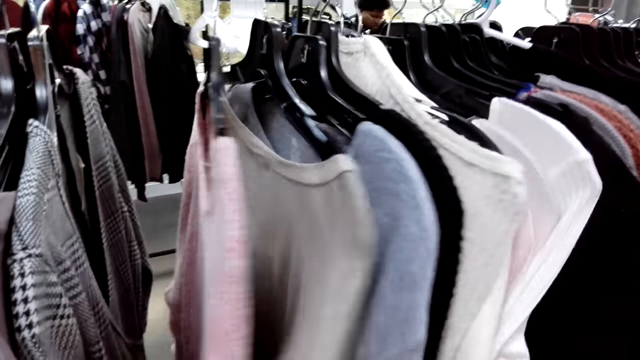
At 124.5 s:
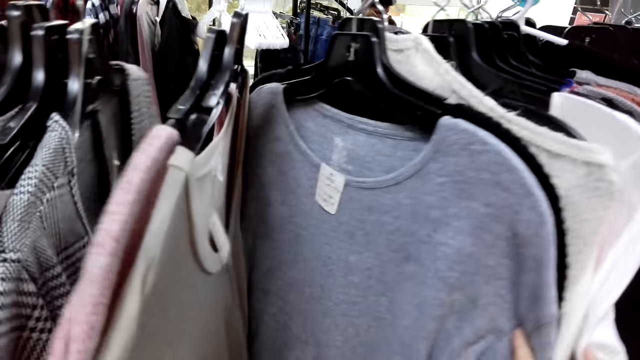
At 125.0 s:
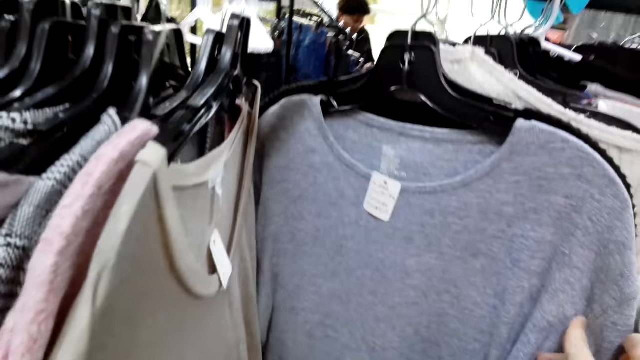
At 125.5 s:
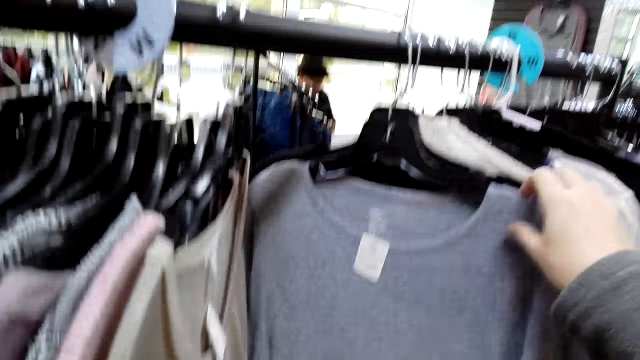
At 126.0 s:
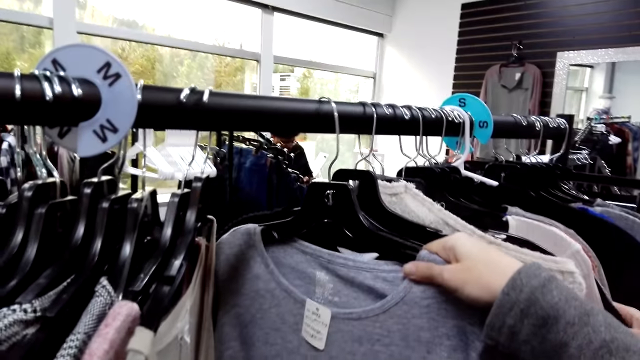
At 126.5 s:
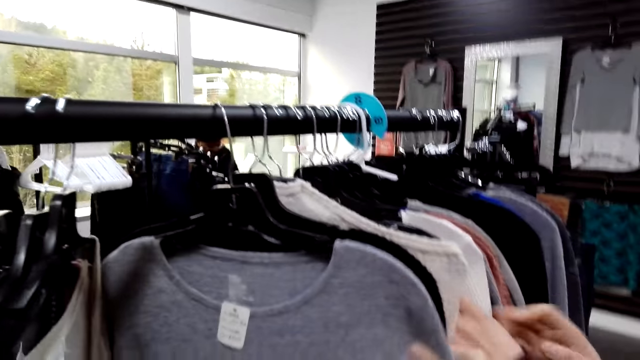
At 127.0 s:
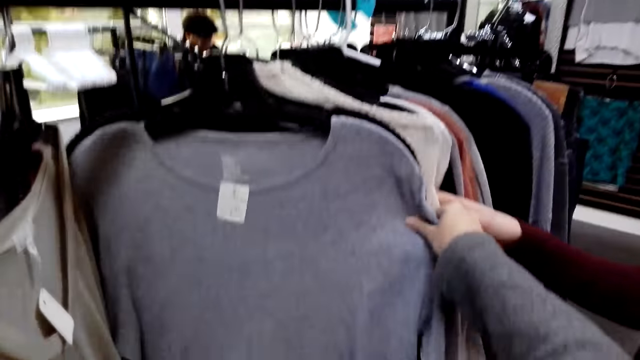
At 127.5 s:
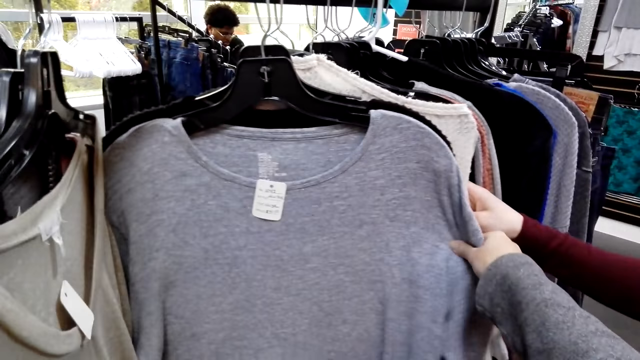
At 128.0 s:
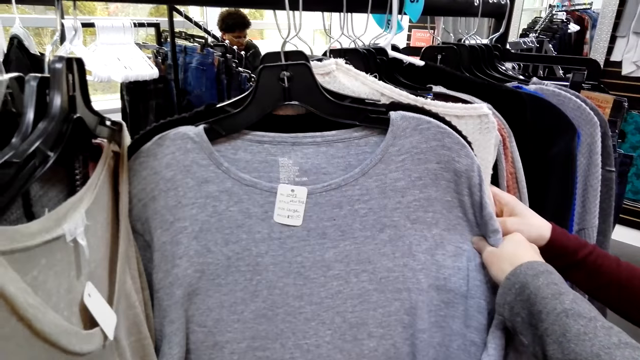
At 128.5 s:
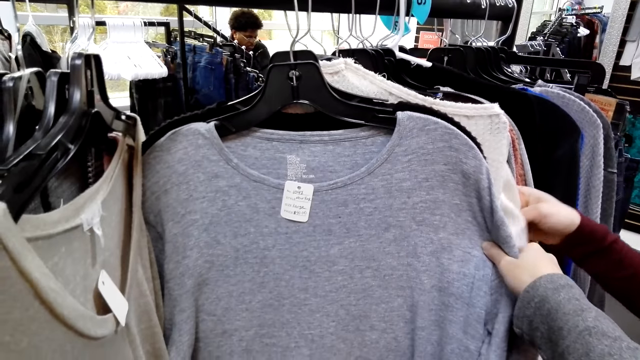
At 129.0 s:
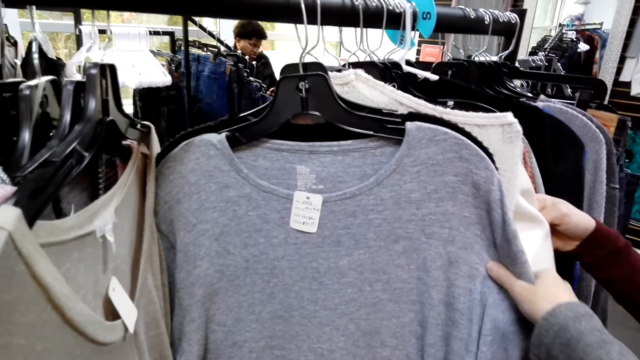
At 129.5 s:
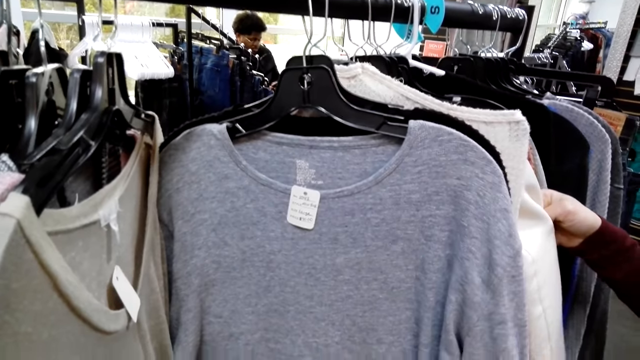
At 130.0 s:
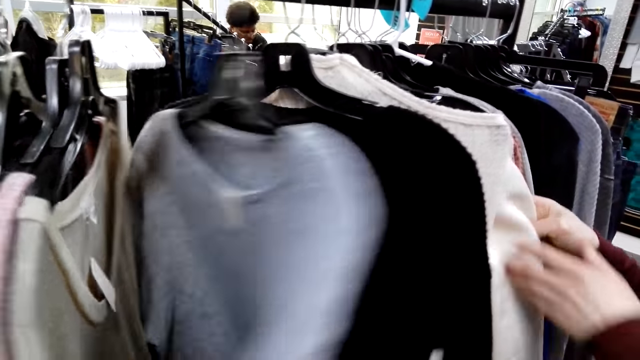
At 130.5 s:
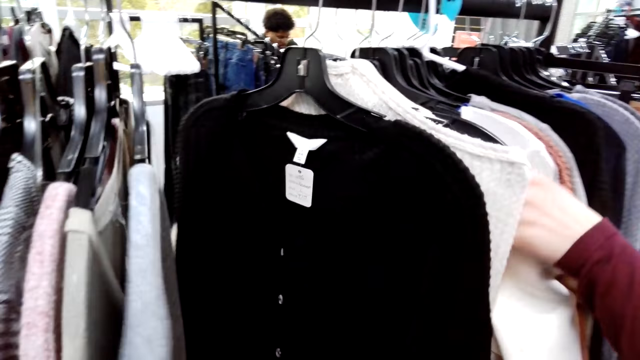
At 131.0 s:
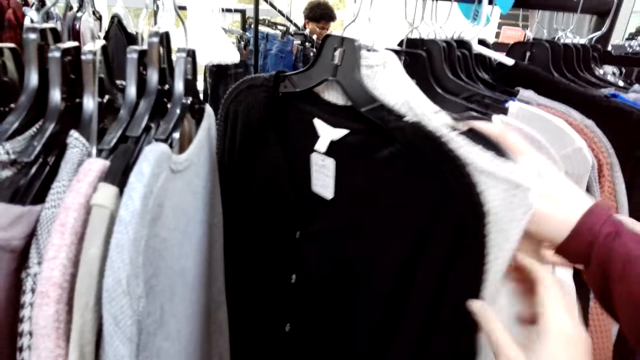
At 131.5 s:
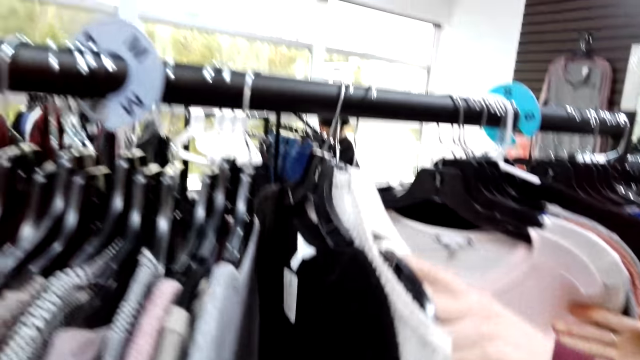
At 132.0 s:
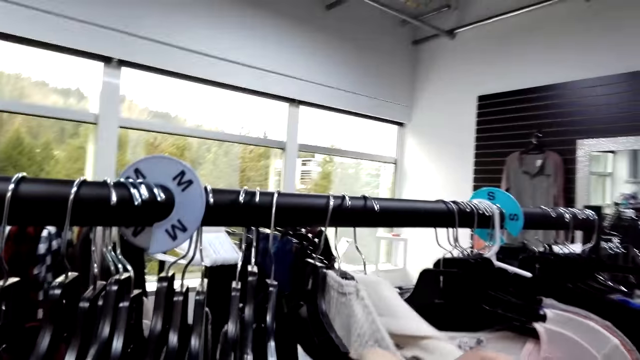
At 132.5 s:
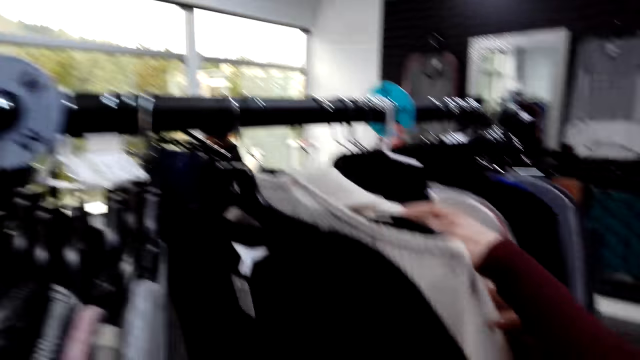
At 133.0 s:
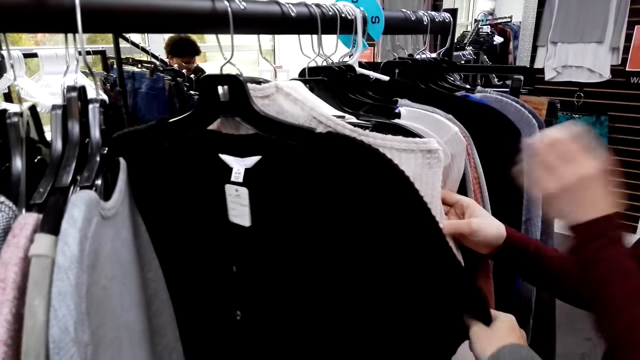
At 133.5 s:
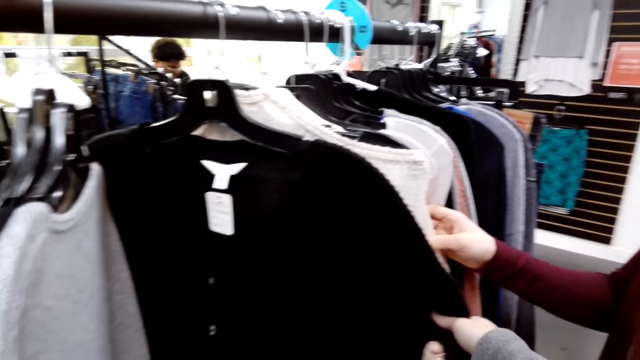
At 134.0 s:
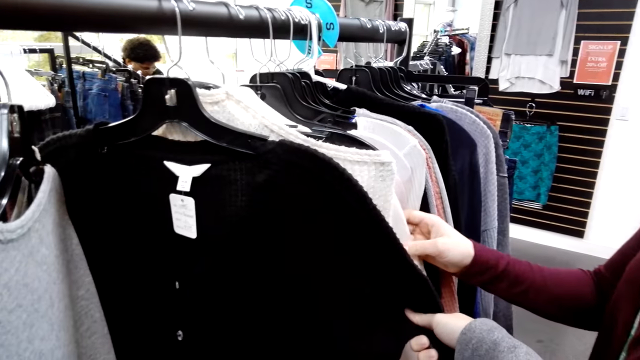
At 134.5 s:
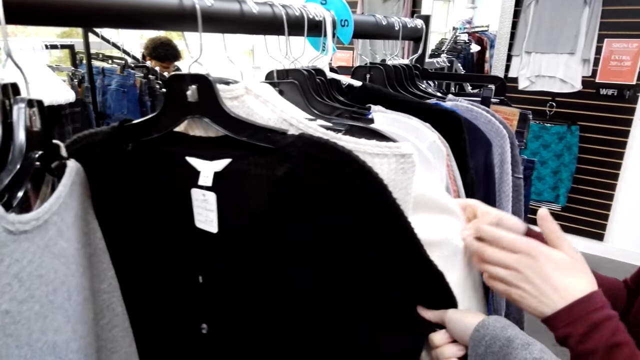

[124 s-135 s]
The camera wearer checks on the cloths. They touch a cloth. They look at the cloth. They touch the top. They talk to a woman. They touch a cloth. They look at the cloth.

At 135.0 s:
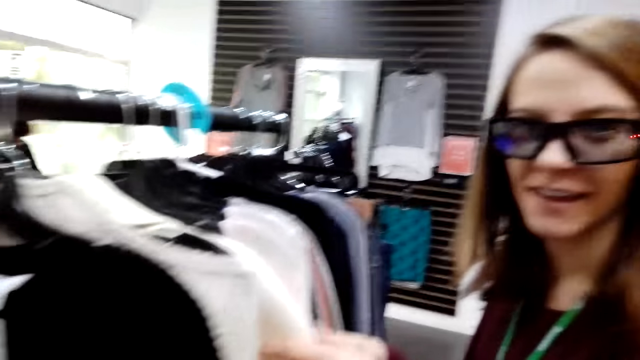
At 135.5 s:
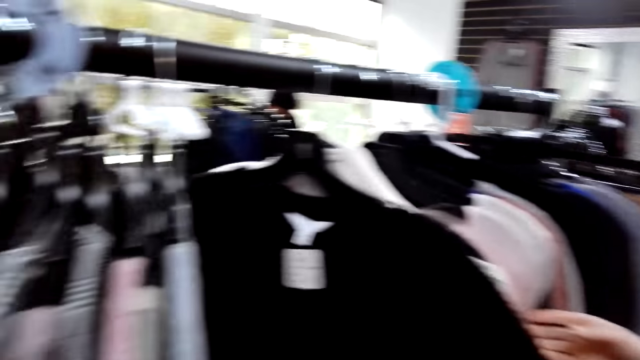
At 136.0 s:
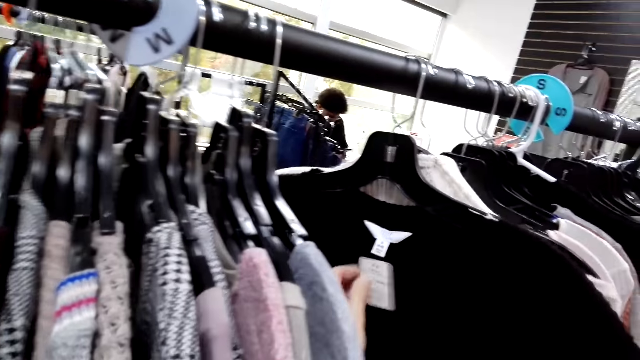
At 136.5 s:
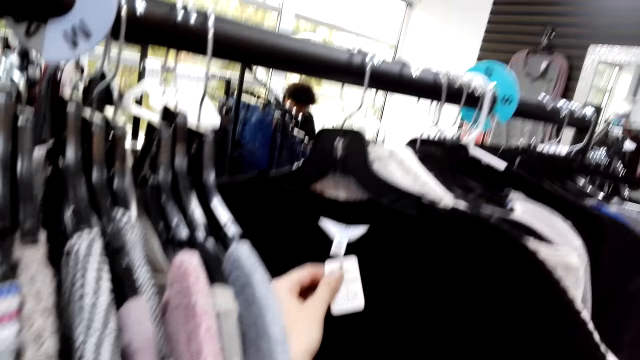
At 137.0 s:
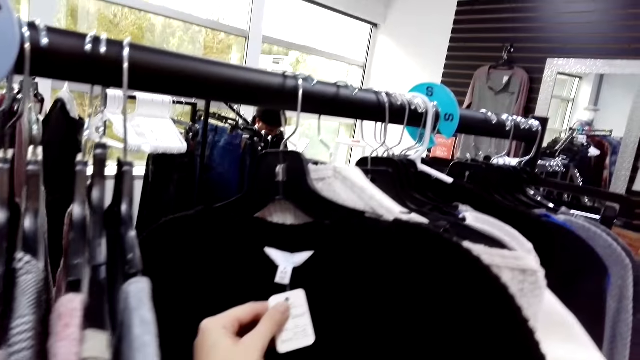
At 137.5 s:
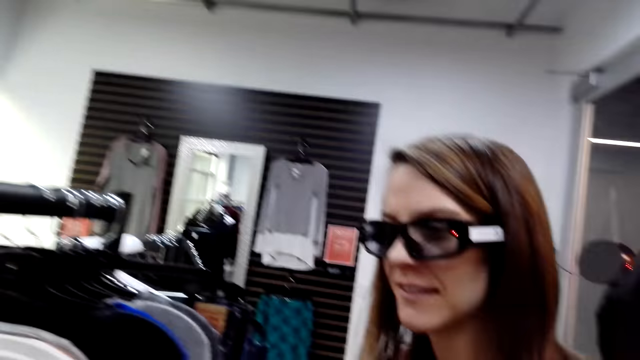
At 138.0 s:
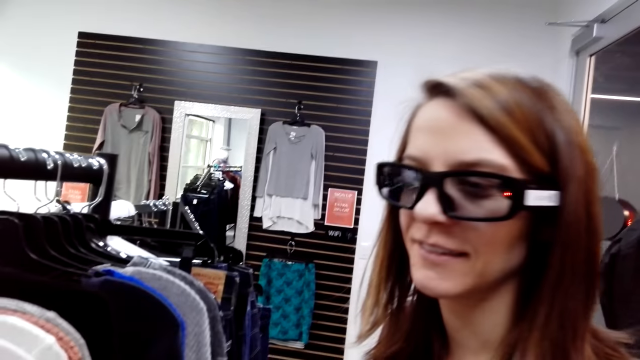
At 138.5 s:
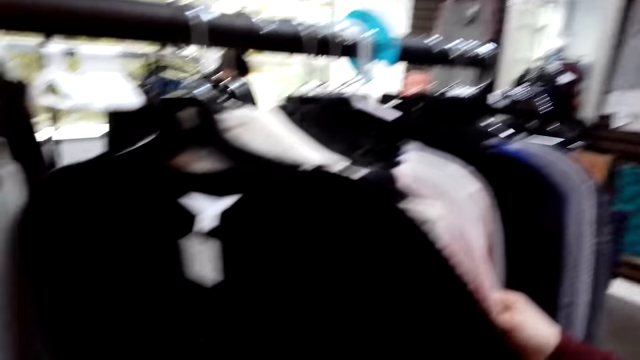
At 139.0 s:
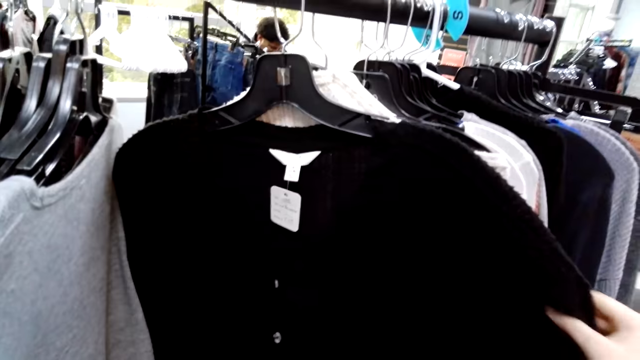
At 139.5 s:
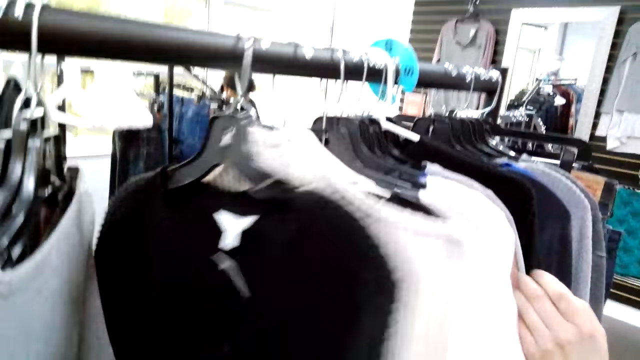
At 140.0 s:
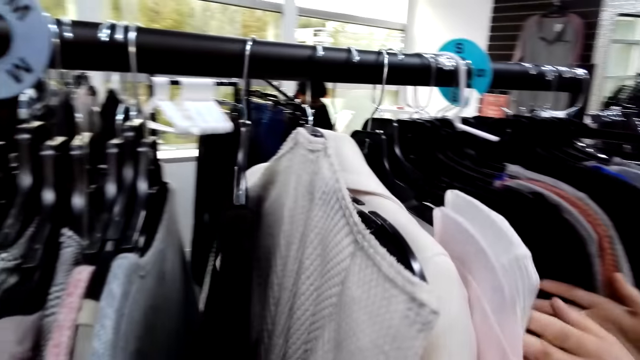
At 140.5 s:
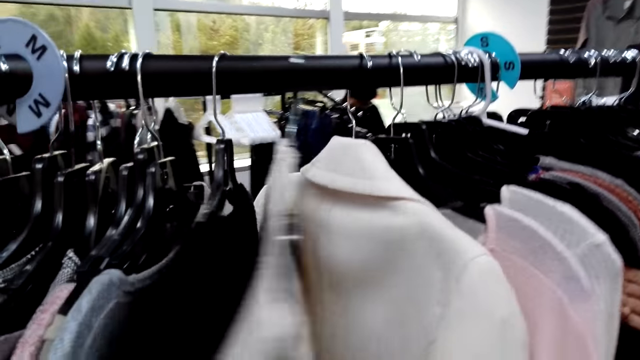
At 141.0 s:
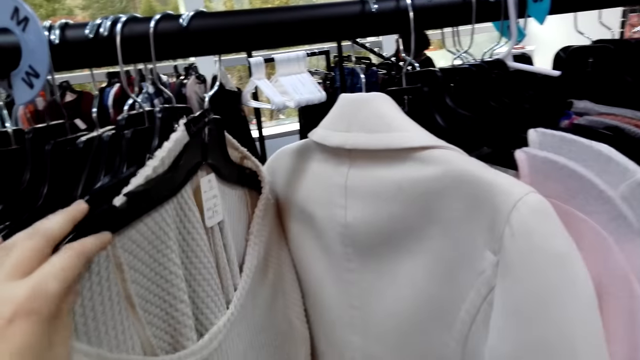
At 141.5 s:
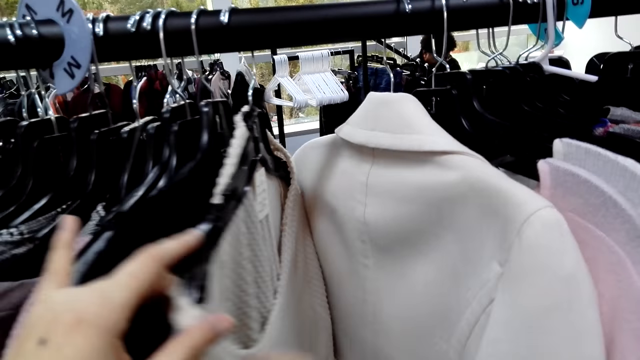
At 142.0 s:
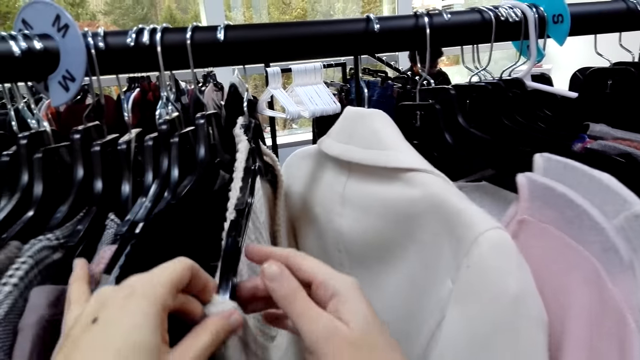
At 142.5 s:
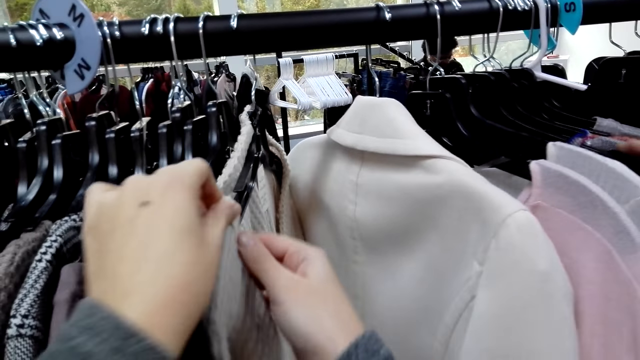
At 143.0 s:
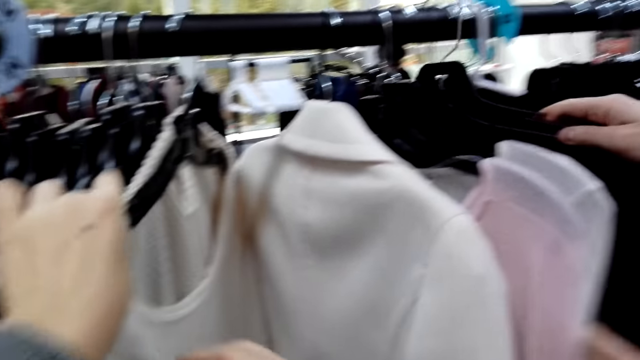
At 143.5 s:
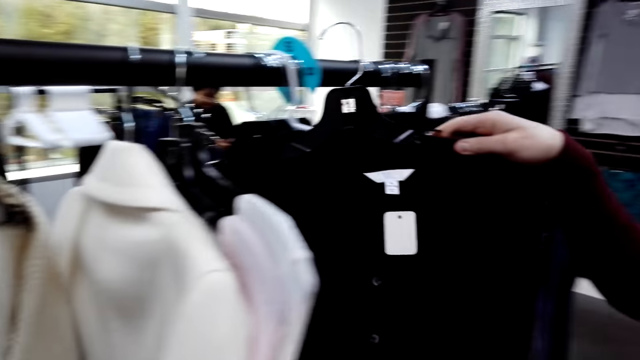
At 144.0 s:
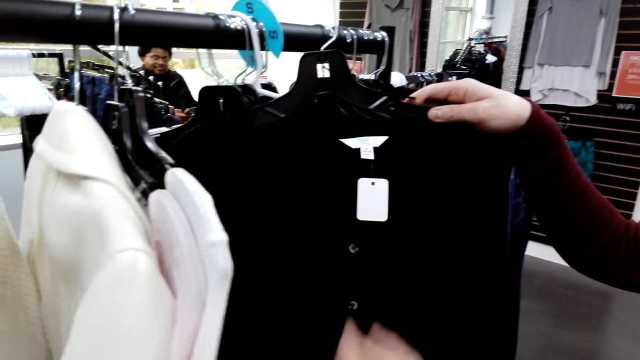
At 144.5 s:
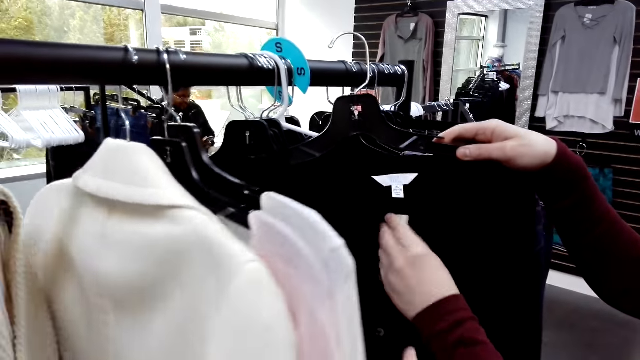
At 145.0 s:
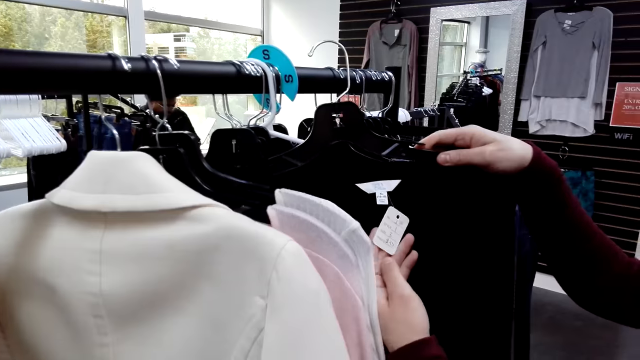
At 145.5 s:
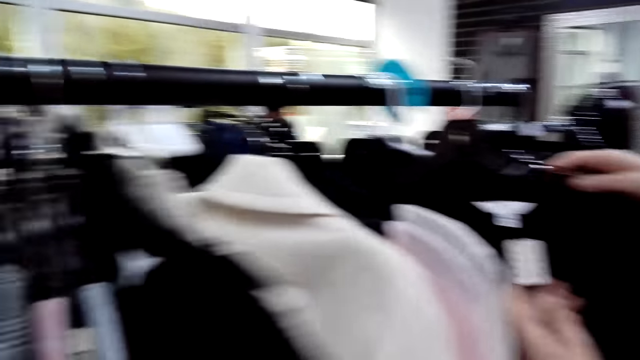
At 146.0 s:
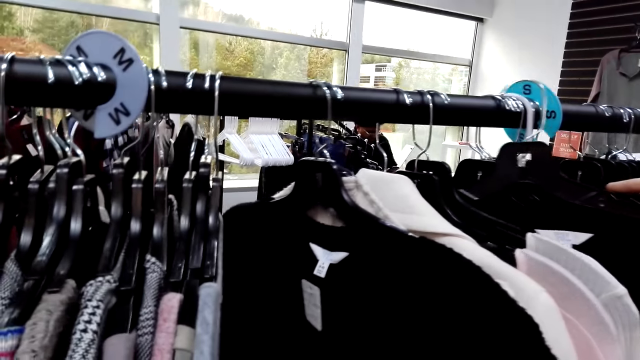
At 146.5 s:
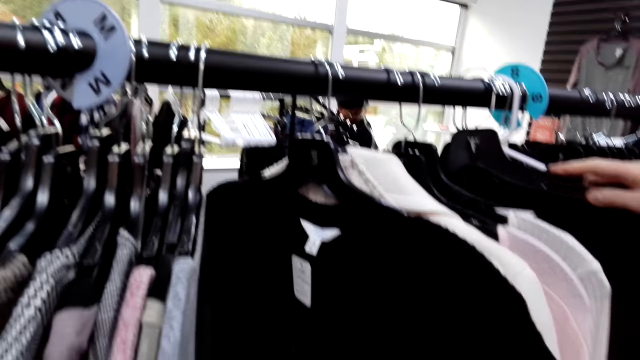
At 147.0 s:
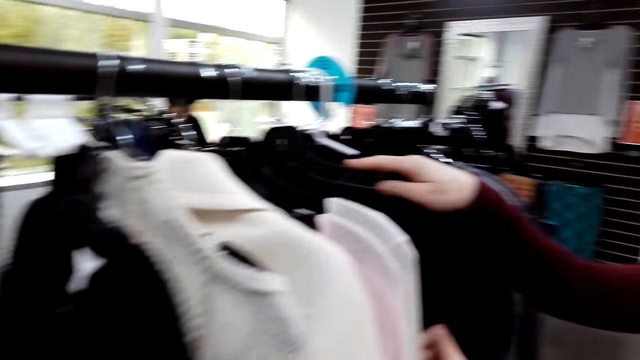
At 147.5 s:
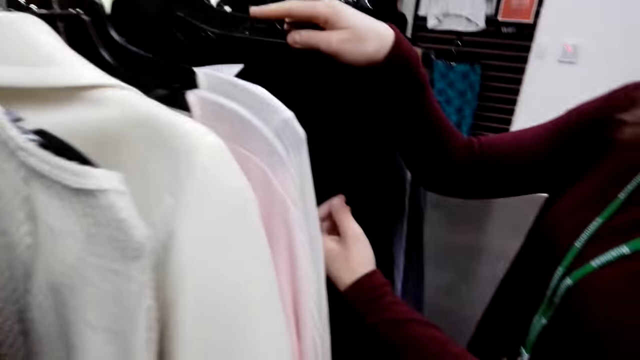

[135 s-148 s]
The camera wearer looks at a woman. They touch the price tag. They look at the woman. They look at the cloth. They move the cloth. They adjust the cloths on the hanger. The woman holds a cloth, touches the price tag, and looks at the price tag. The camera wearer converses with the woman. They move a cloth.
